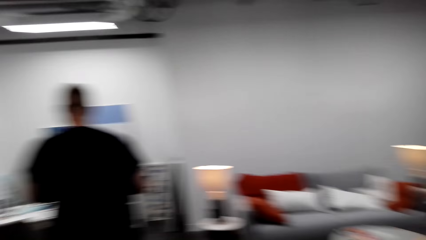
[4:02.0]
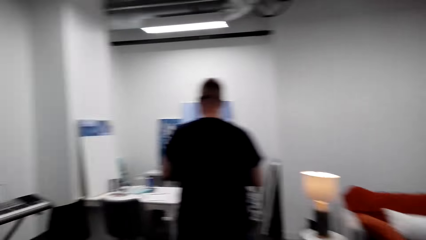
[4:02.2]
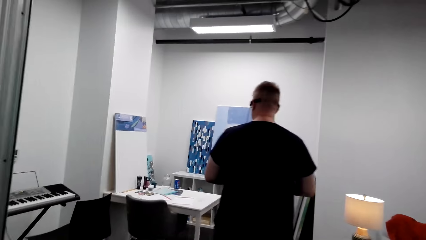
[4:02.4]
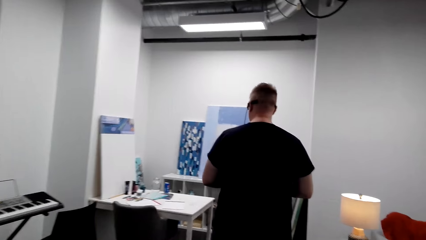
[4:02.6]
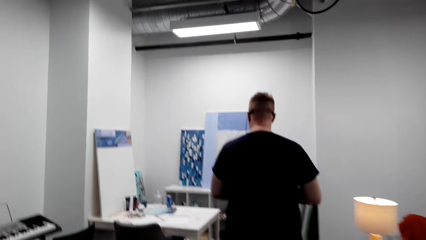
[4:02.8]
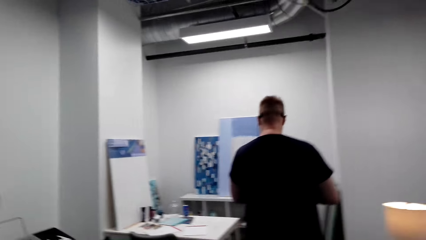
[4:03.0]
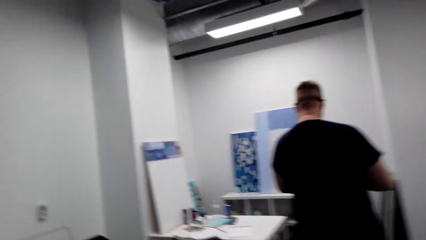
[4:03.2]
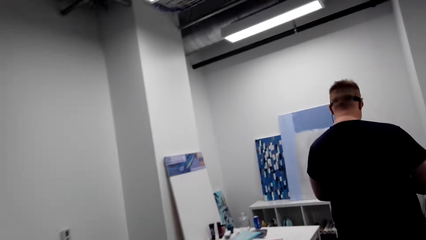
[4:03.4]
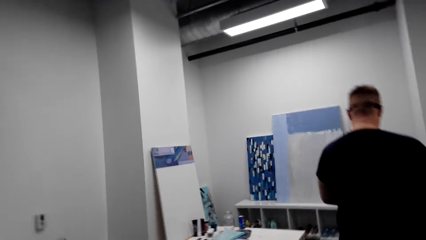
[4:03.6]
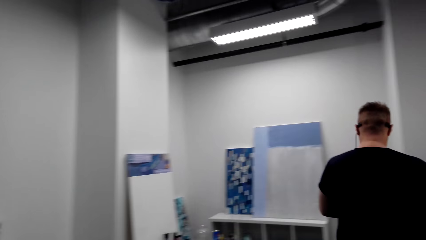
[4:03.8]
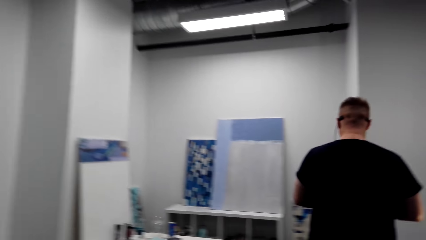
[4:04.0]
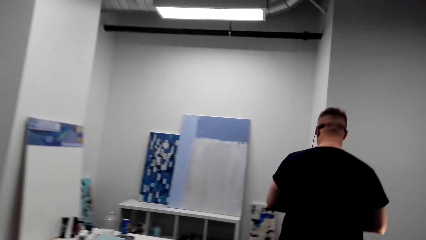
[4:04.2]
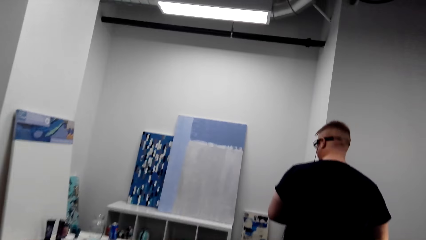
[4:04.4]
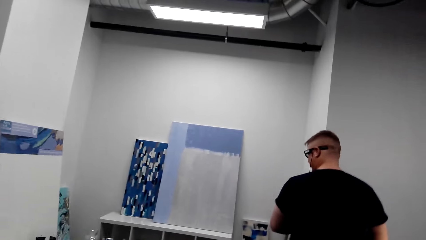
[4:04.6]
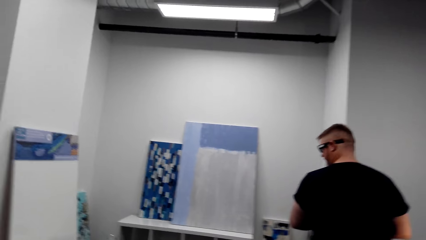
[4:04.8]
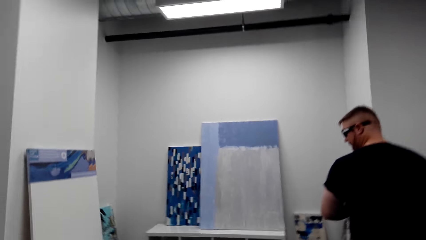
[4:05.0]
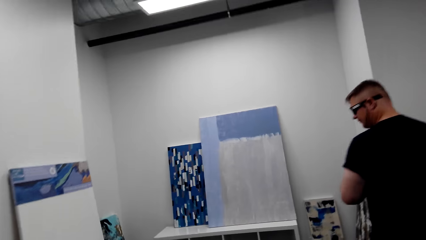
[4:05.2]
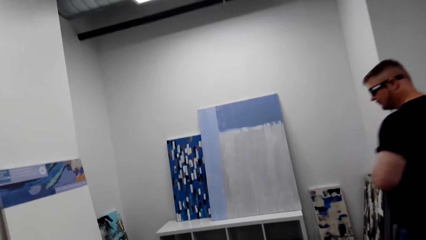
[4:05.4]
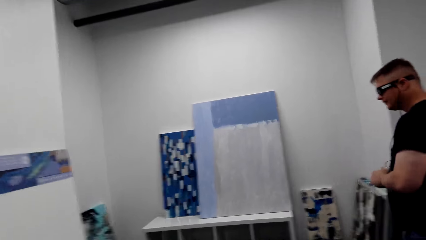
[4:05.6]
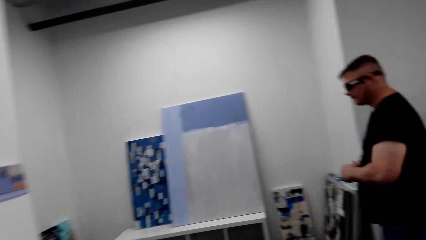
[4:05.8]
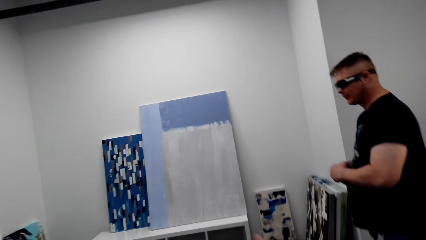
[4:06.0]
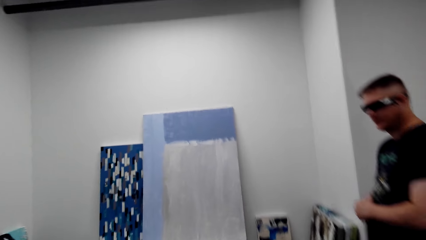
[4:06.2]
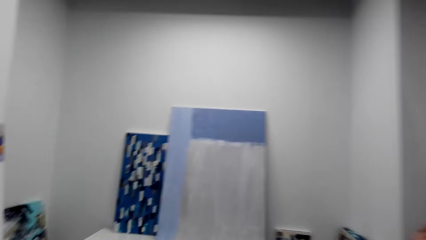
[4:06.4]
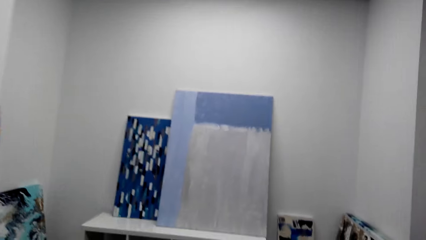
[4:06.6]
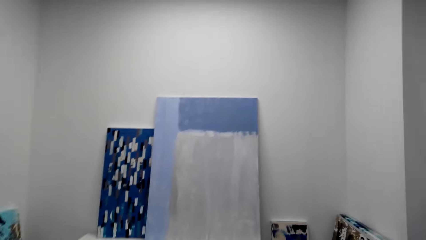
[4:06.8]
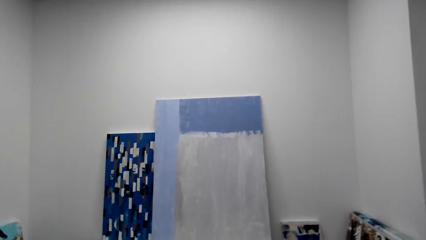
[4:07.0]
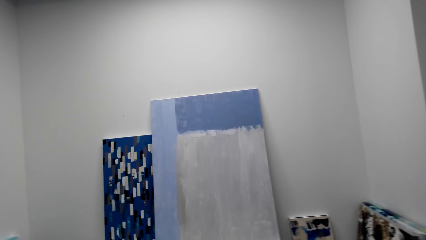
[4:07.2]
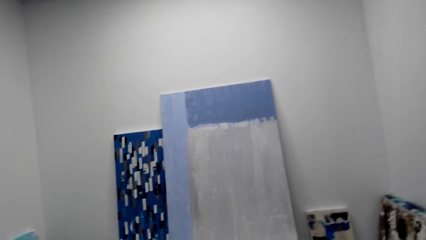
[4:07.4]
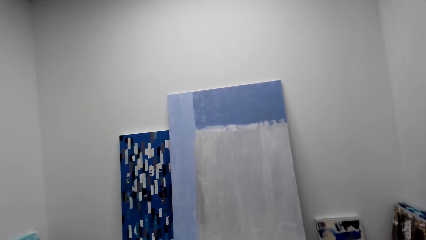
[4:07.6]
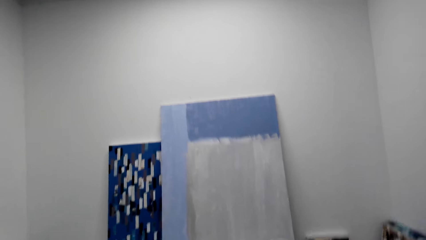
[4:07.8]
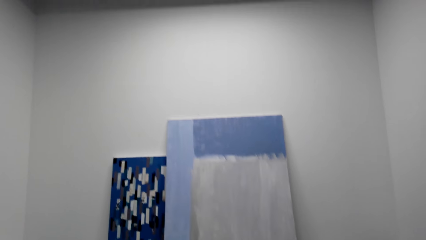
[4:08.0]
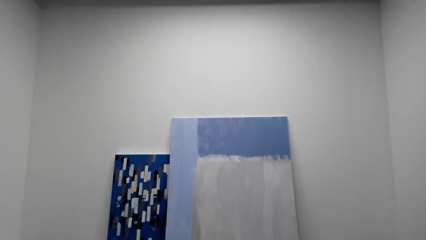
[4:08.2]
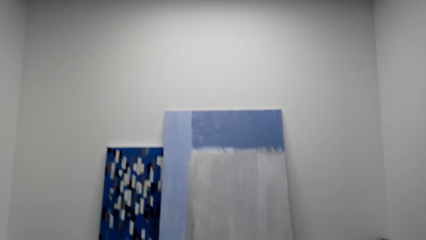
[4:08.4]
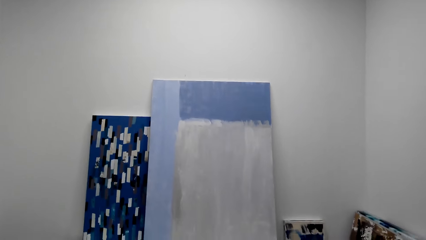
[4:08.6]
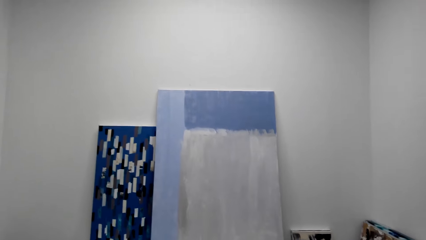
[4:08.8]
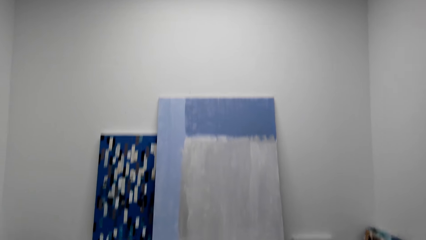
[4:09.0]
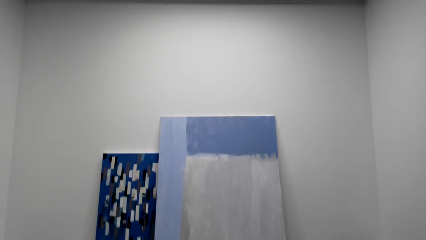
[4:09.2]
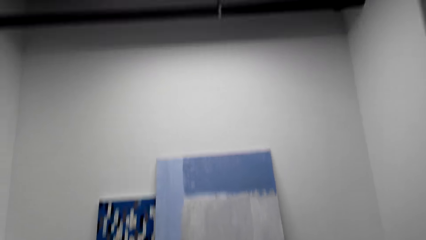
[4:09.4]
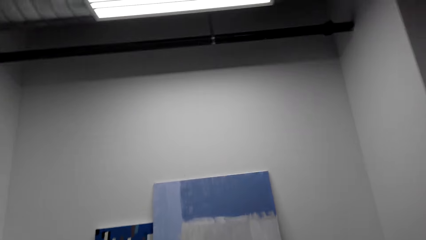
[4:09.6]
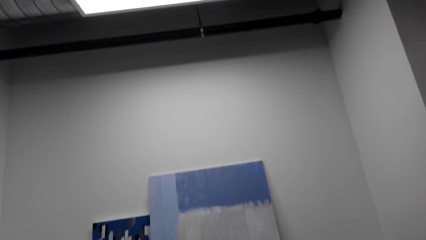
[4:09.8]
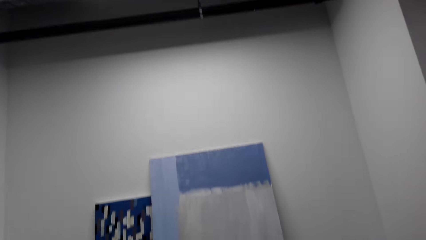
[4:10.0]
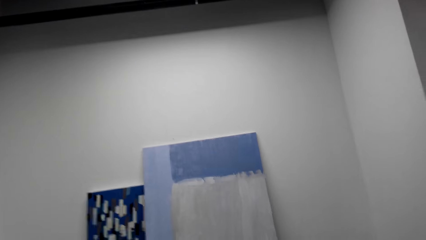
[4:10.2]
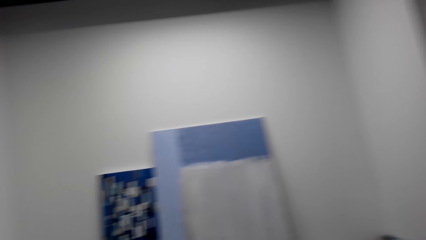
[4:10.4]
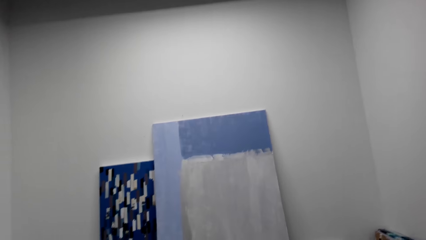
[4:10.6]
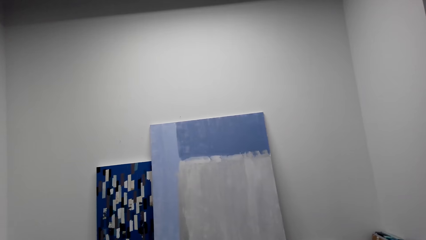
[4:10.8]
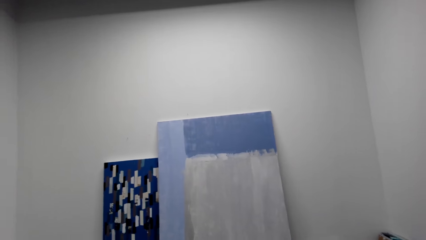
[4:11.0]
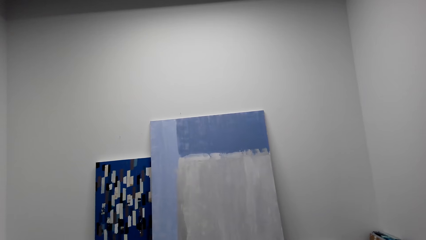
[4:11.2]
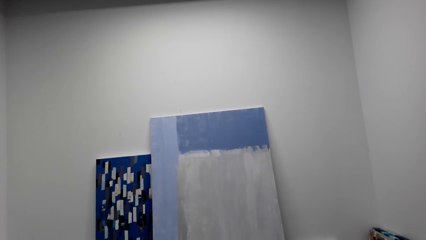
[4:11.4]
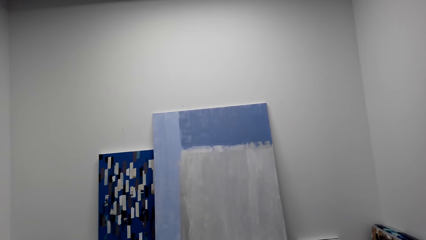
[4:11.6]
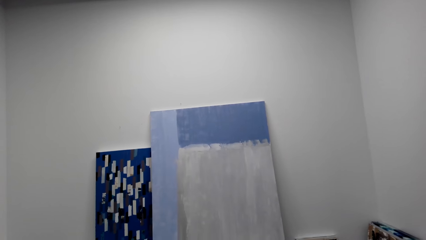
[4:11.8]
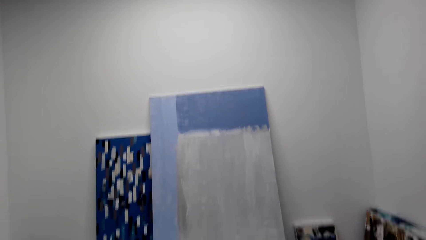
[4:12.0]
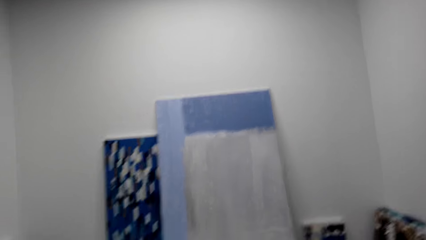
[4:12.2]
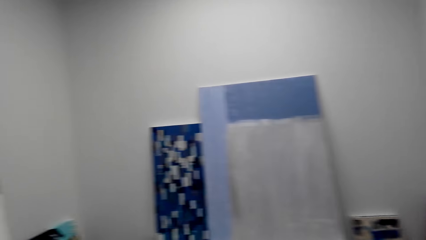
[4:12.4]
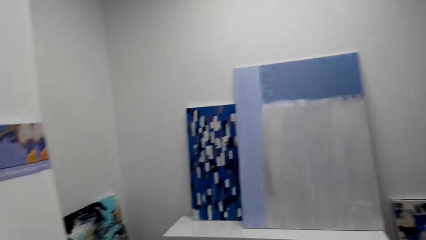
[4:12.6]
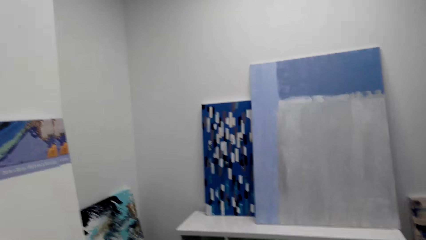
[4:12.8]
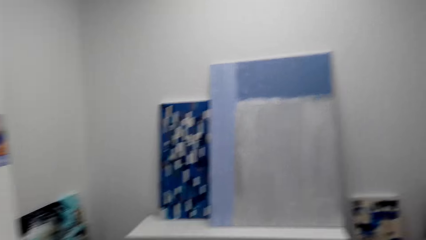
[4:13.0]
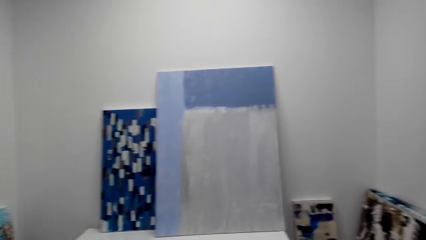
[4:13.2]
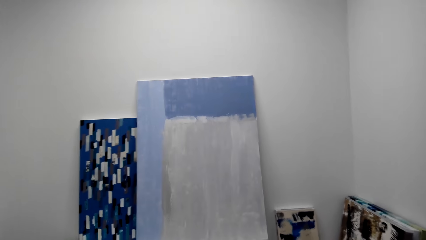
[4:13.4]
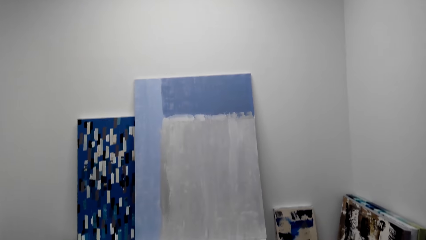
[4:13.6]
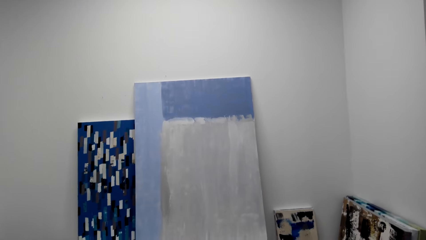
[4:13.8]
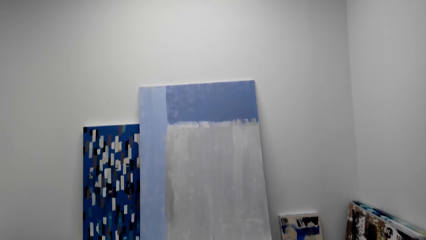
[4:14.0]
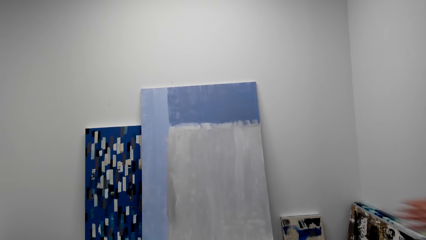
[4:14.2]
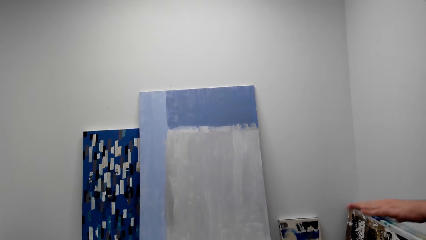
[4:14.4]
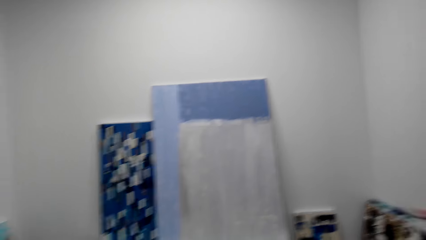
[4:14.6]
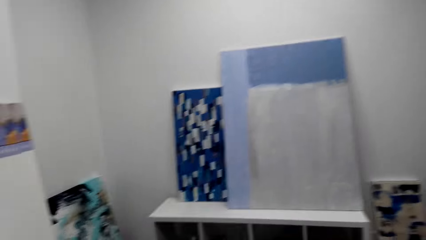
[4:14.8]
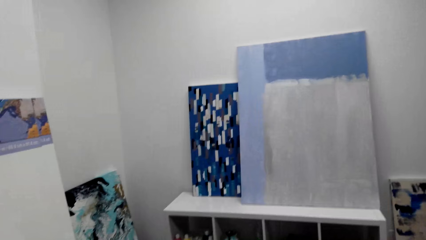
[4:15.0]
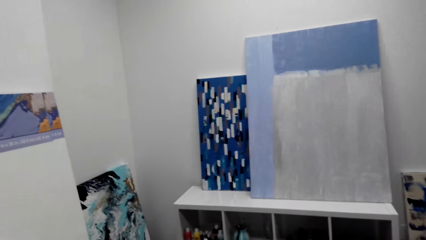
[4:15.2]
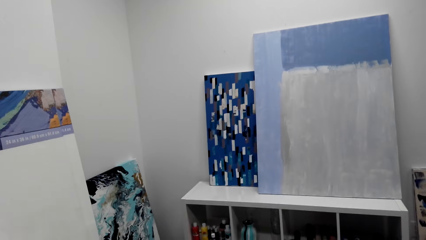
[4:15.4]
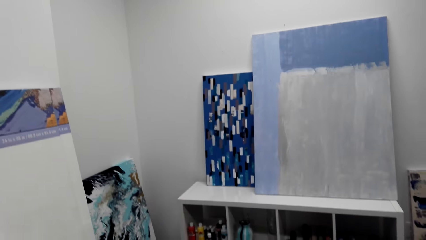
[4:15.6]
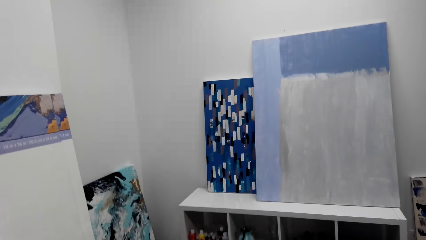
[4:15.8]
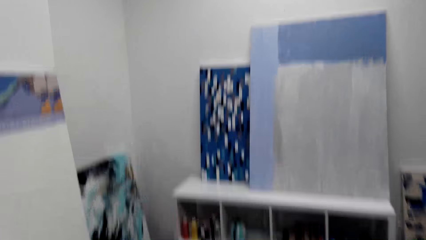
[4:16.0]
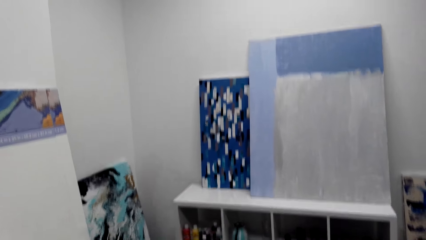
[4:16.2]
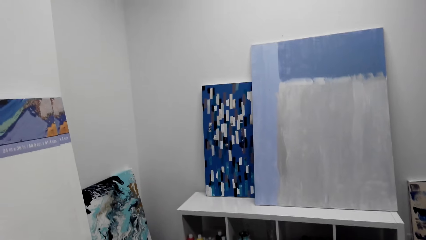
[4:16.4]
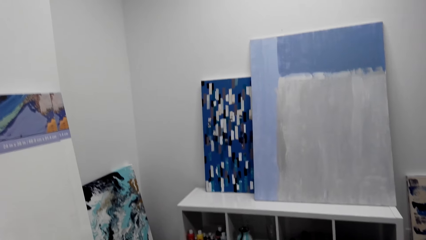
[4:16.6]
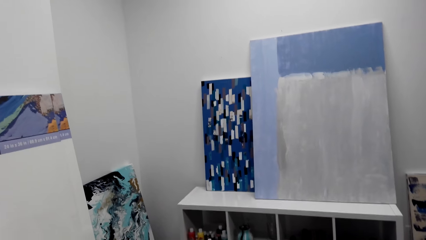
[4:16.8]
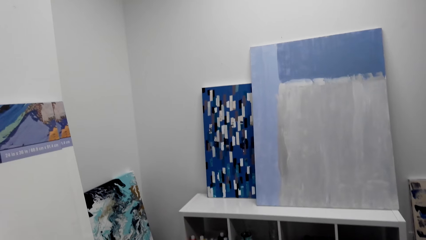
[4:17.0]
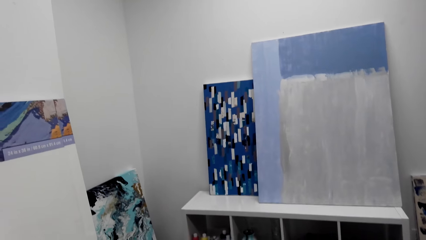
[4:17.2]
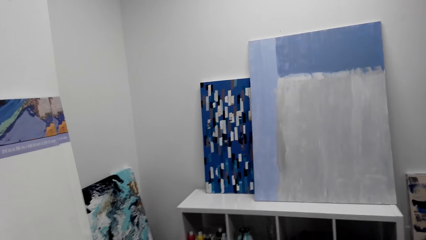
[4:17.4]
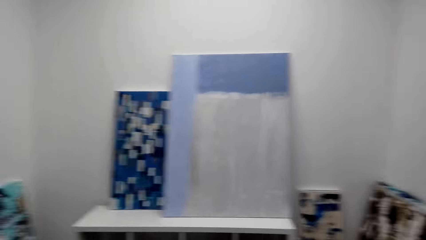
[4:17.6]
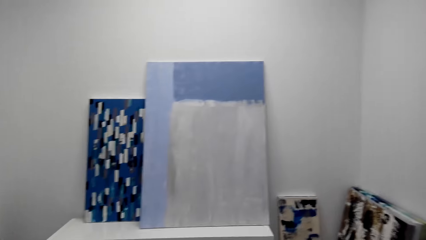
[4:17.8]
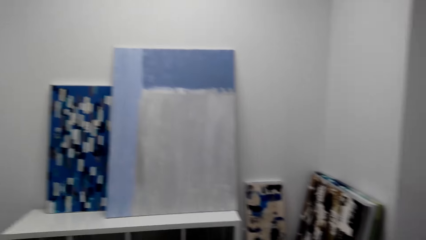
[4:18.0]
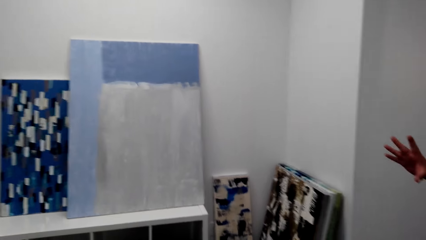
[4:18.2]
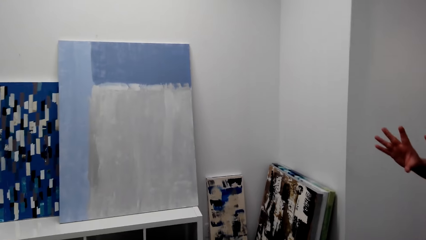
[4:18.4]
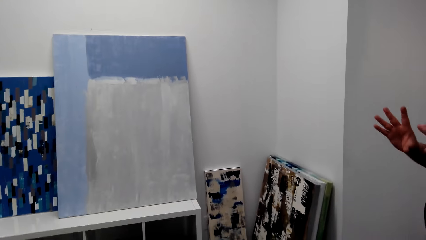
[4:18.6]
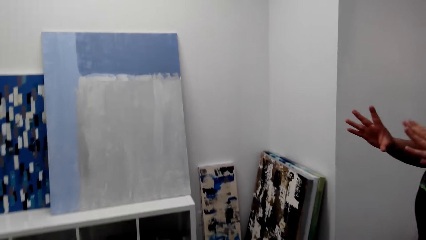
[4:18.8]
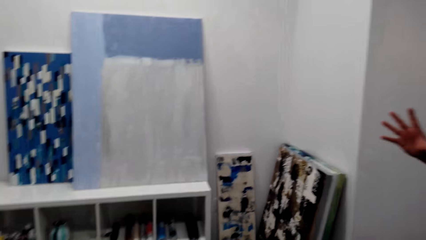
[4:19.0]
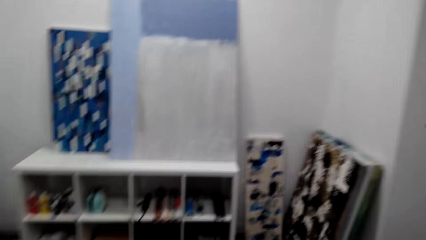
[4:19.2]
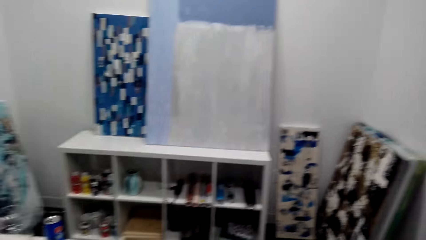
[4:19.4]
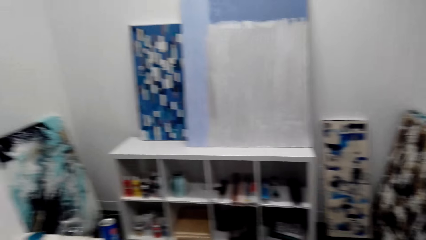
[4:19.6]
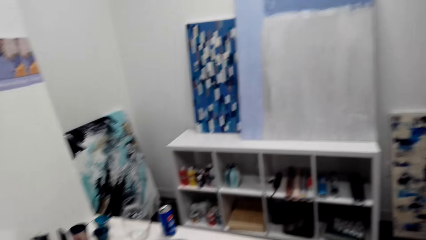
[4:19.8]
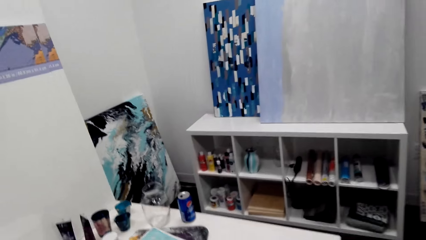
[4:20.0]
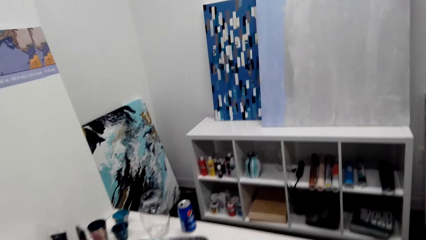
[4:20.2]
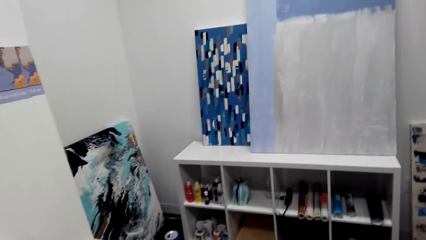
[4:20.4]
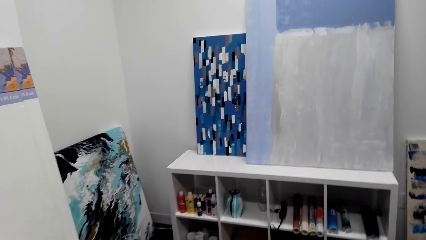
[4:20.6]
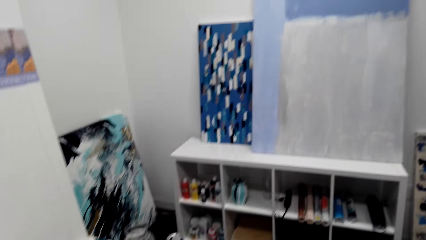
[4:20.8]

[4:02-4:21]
The man speaks and moves. The camera wearer speaks to the man. They look at the paints. The man laughs, shakes the hand and speaks. The camera wearer looks at a painting.
